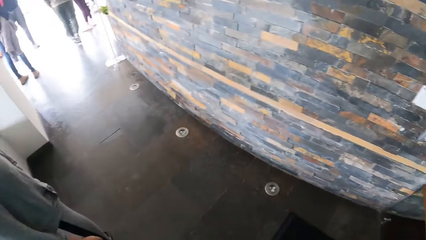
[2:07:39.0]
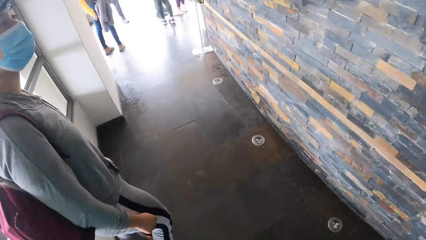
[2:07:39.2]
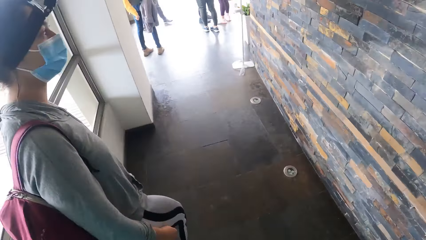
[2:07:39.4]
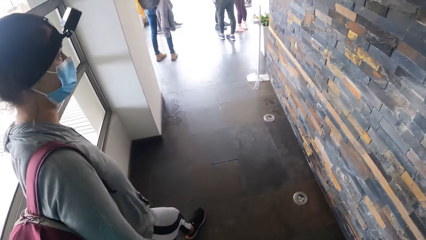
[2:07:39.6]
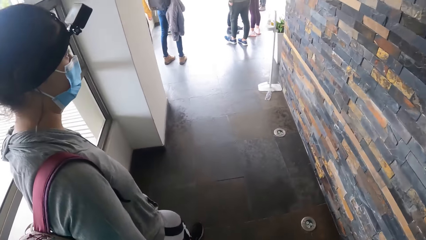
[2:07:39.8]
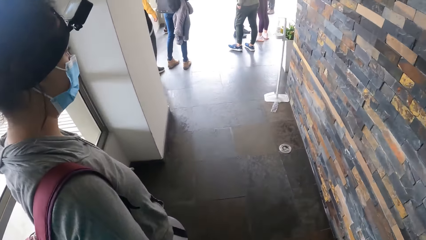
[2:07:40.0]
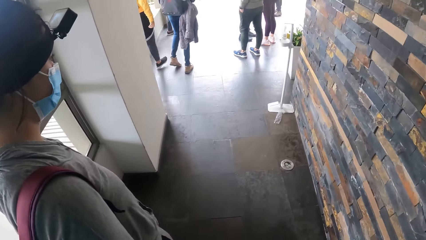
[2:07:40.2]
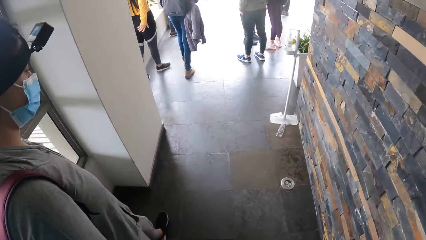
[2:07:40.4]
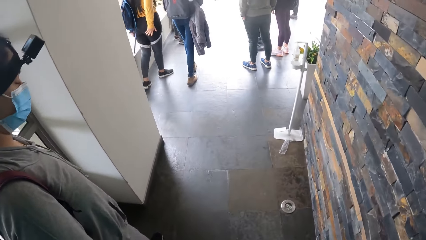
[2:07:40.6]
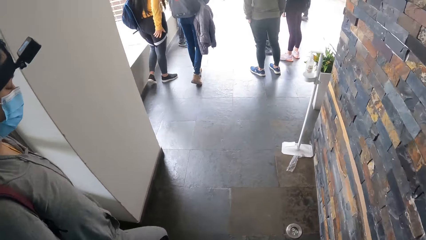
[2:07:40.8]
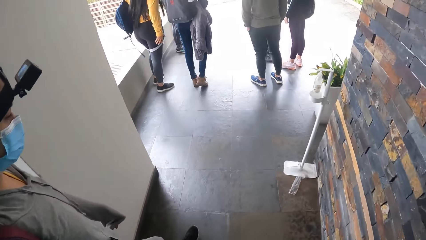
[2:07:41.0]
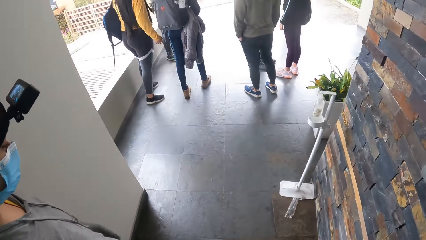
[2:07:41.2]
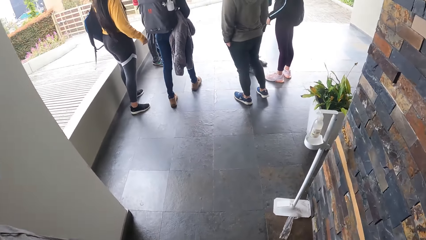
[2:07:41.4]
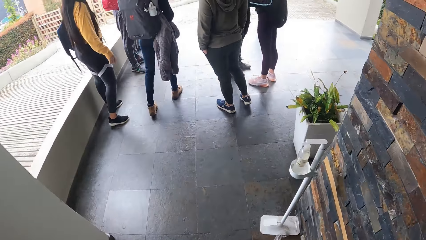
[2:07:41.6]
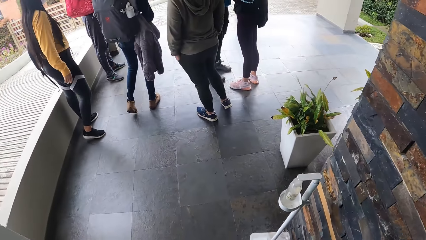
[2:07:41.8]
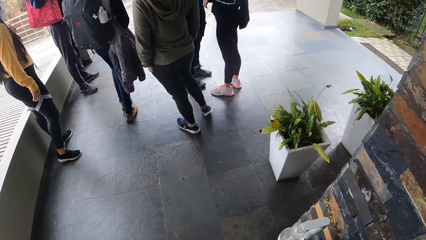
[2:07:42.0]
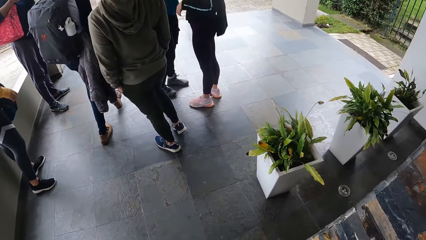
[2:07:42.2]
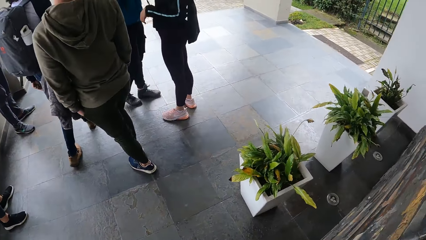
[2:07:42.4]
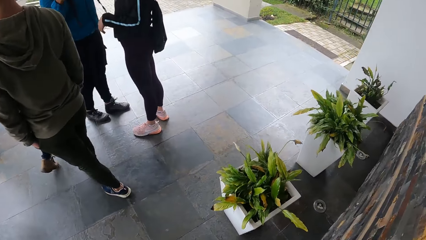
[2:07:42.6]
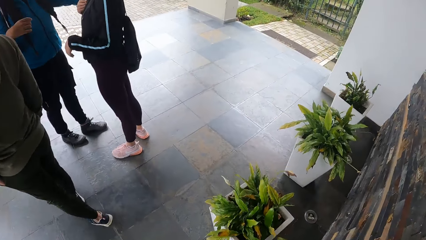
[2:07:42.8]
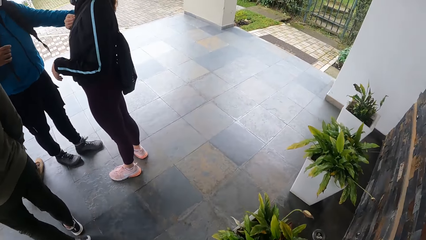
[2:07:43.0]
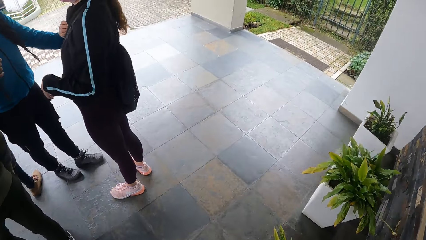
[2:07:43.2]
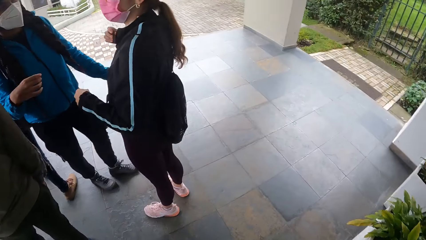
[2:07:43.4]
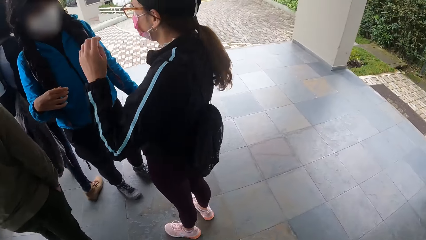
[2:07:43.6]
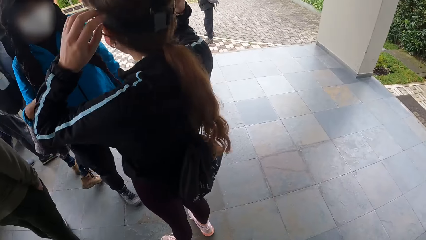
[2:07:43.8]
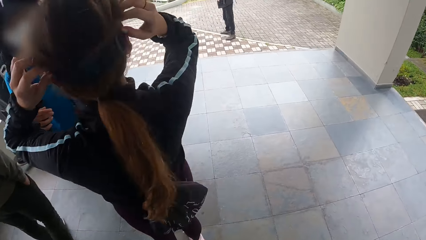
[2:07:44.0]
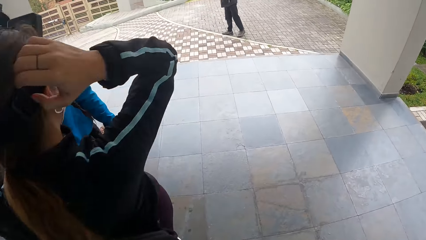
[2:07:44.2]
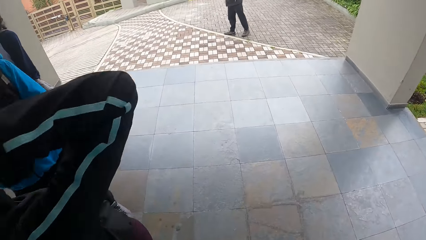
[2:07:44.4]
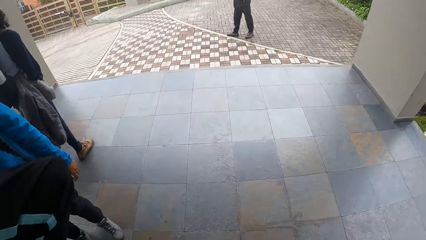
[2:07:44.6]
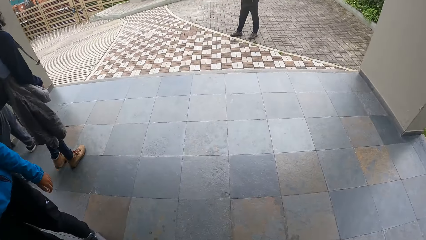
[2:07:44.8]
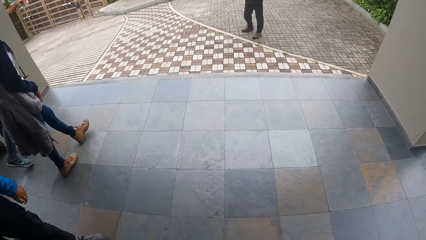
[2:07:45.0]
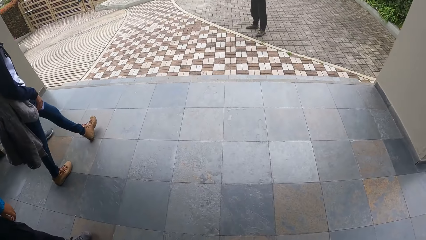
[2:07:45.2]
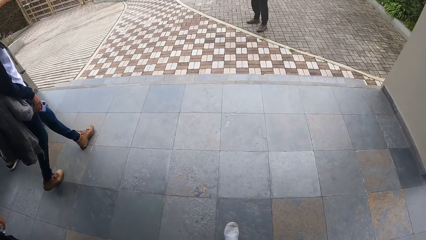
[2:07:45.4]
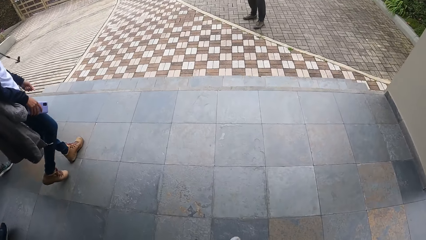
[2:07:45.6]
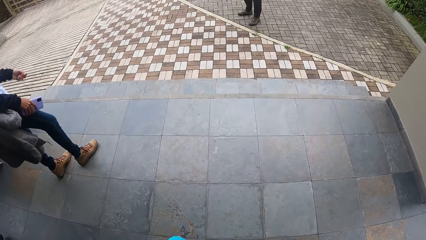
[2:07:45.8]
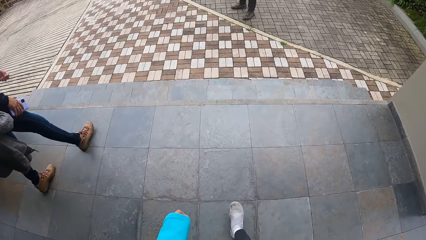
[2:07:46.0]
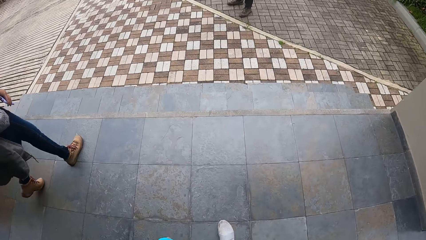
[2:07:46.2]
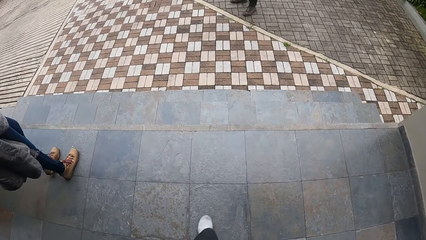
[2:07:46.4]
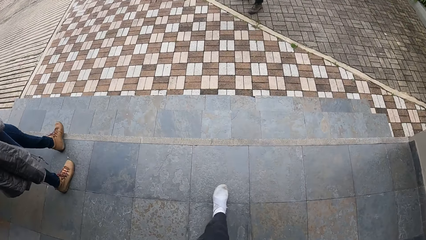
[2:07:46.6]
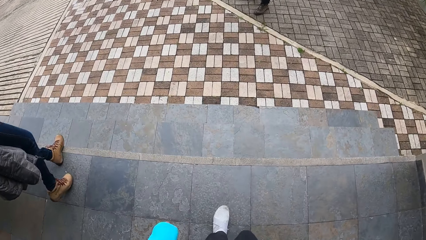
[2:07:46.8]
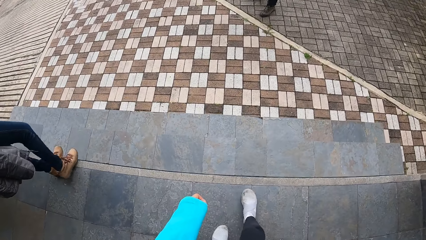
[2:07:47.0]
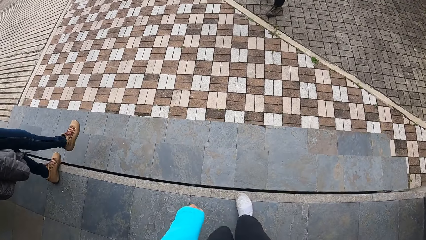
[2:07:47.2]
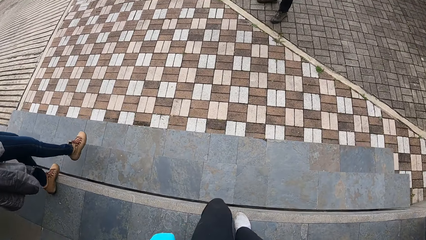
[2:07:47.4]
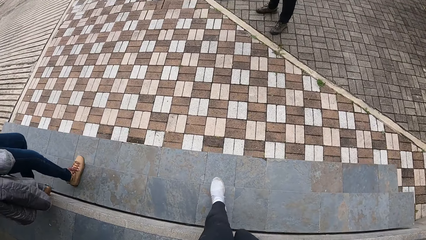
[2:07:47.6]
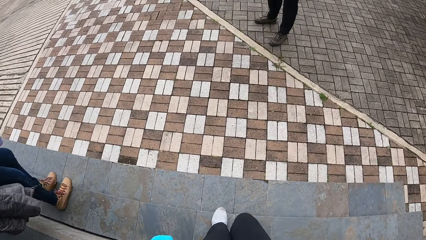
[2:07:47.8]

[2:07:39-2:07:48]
The camera wearer walks.

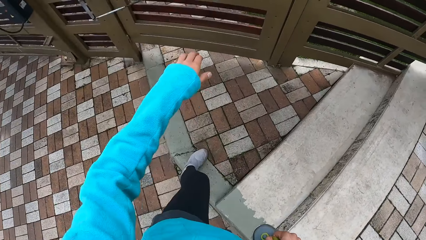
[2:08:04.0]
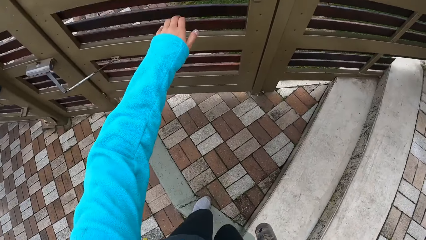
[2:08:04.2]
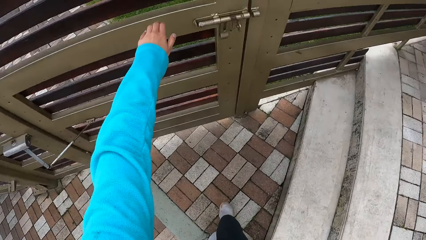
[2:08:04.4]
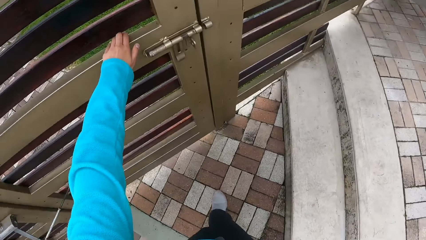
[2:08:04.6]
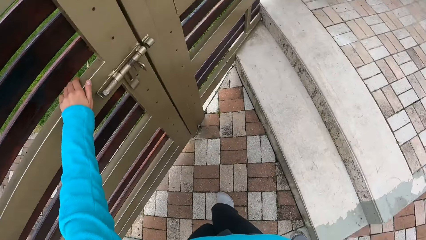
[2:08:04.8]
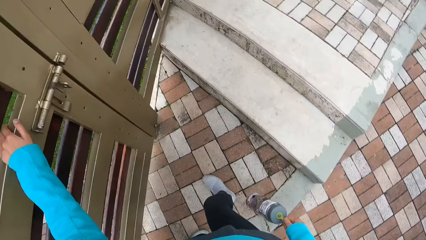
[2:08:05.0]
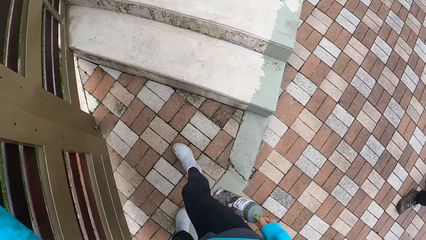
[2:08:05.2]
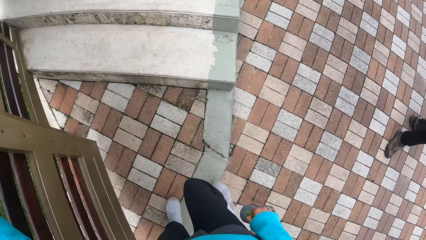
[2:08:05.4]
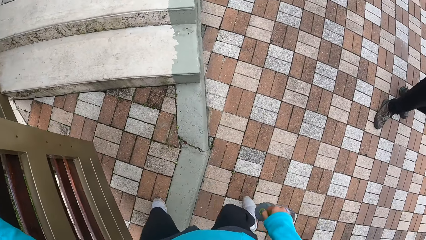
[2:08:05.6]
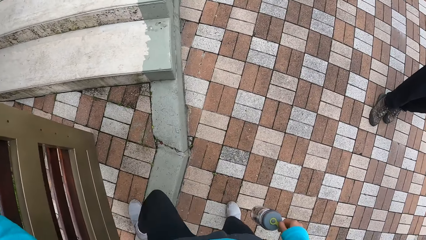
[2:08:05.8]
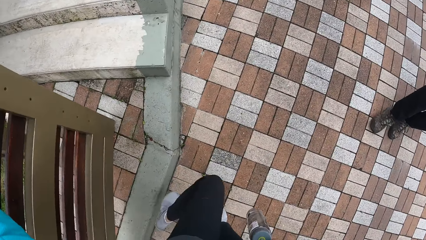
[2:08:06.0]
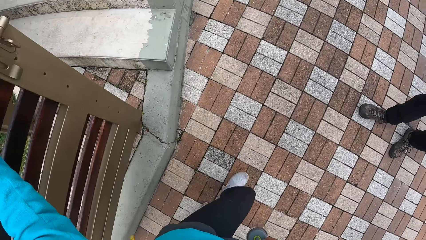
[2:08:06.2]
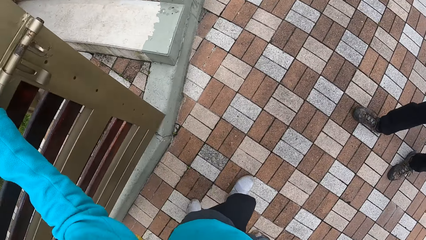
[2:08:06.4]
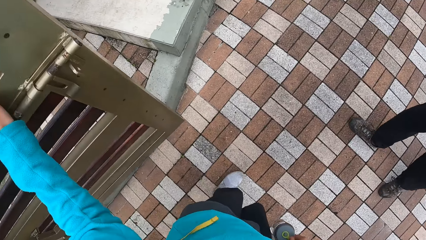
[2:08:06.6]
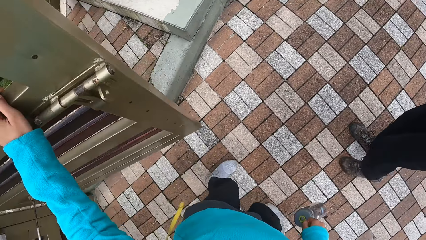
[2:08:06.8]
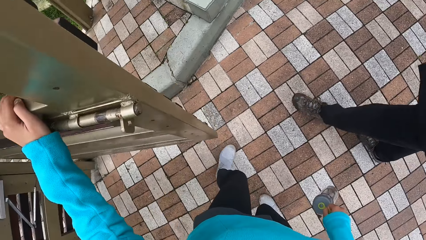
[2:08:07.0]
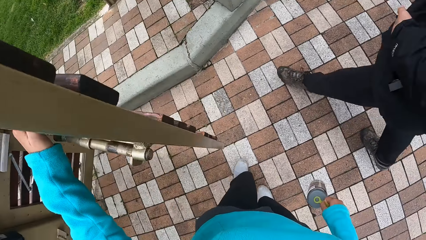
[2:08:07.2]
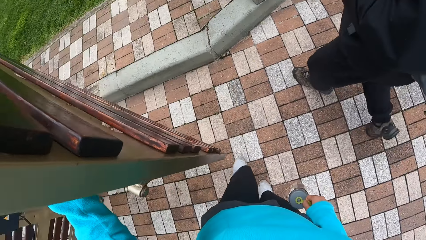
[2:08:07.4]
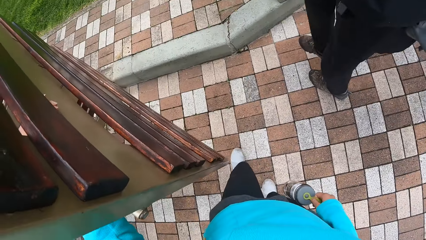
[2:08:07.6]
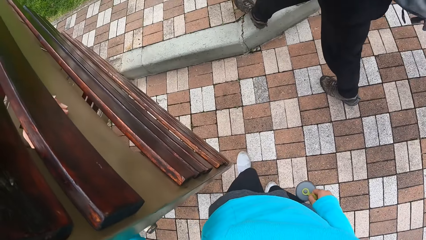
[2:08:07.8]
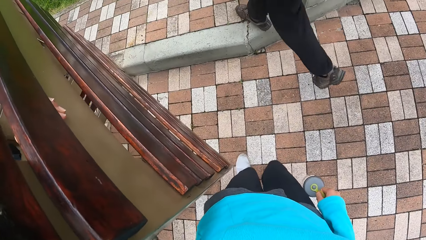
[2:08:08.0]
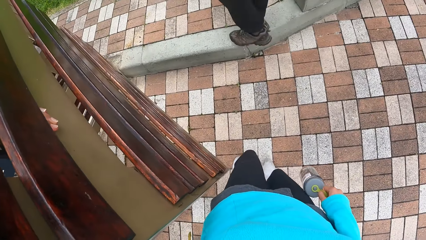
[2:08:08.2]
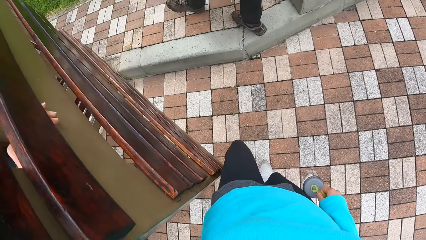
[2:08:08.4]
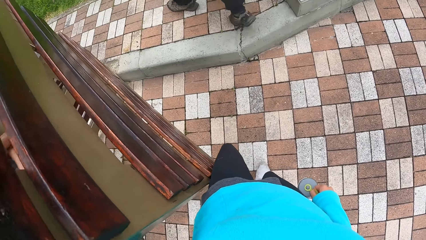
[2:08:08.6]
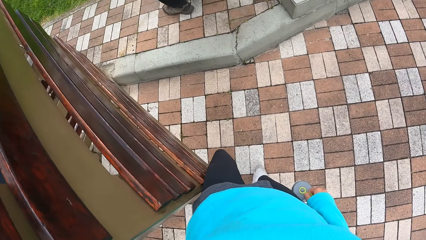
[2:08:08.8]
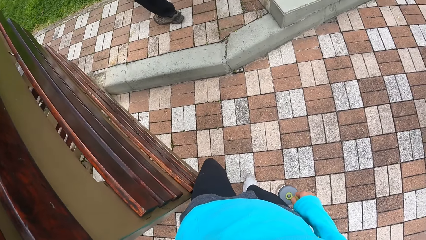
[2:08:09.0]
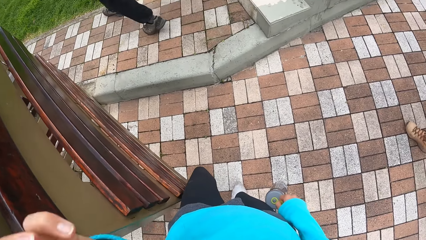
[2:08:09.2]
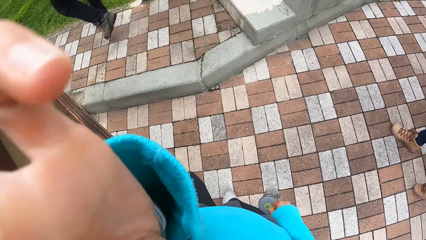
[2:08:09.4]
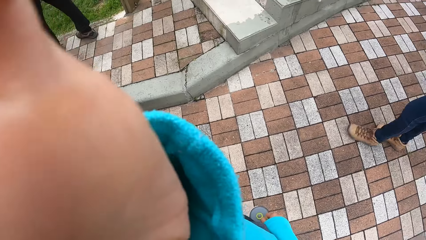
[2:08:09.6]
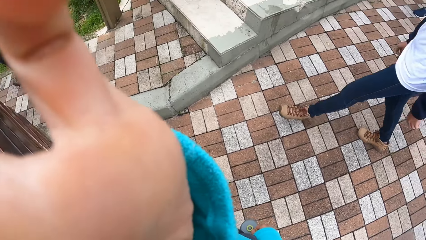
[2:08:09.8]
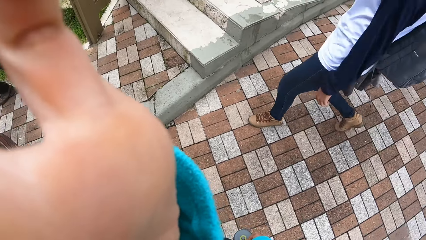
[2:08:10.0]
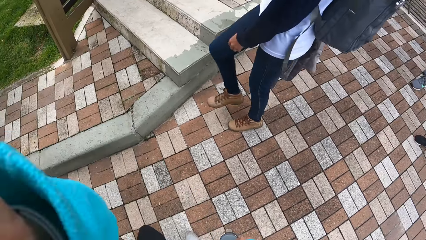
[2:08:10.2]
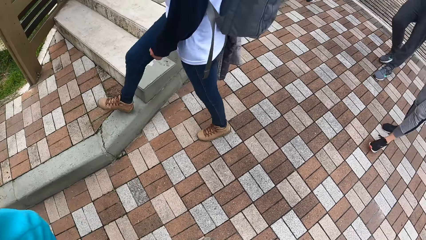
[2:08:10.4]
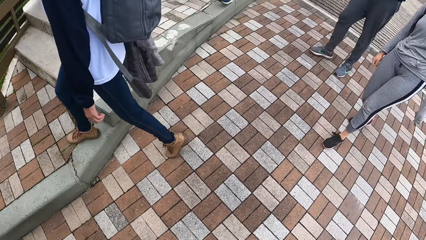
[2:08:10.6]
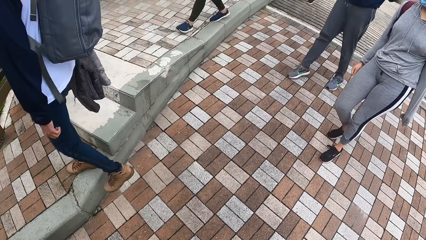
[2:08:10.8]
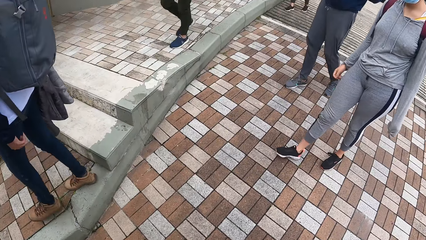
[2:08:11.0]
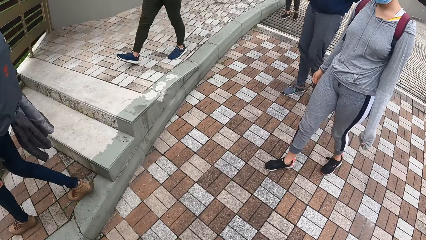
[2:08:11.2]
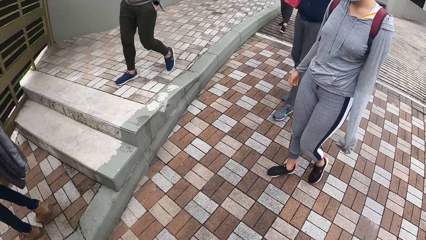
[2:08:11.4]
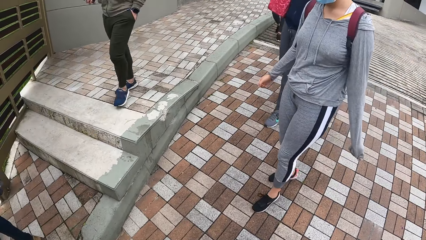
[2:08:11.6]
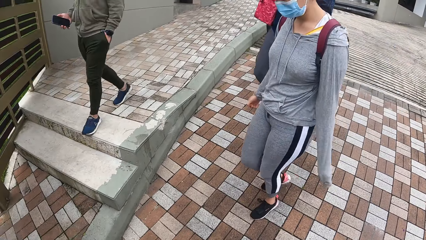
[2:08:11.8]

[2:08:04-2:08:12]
The camera wearer opens a gate with her left hand and stands.
